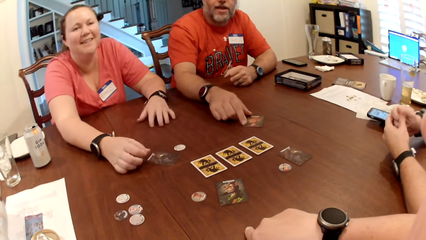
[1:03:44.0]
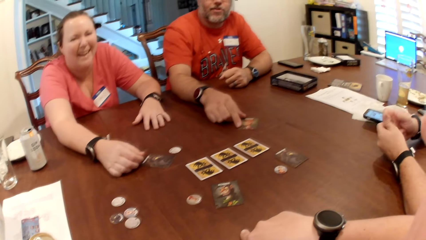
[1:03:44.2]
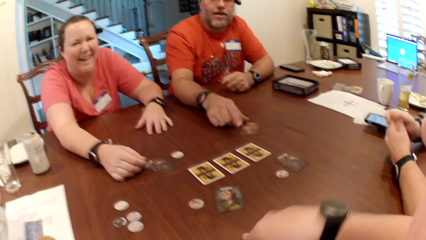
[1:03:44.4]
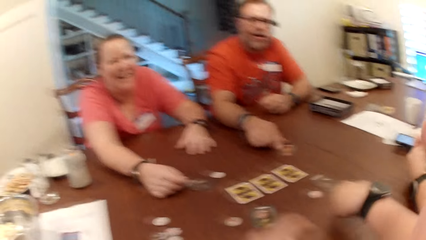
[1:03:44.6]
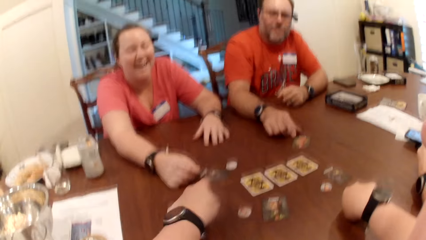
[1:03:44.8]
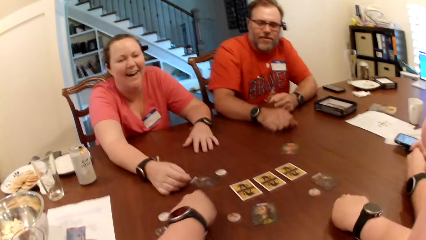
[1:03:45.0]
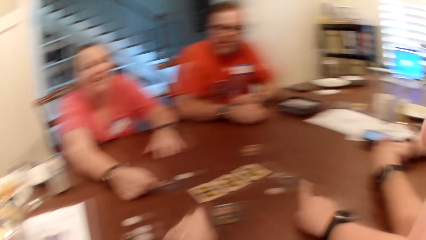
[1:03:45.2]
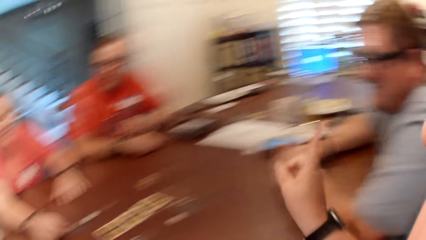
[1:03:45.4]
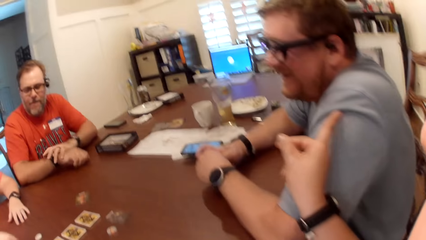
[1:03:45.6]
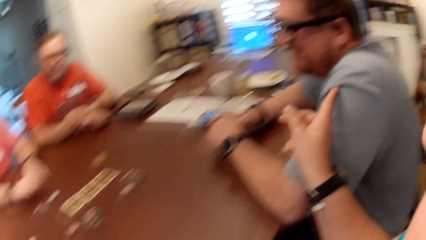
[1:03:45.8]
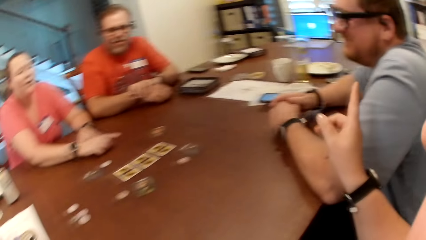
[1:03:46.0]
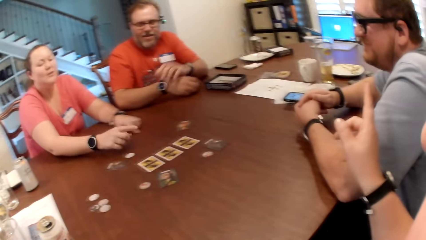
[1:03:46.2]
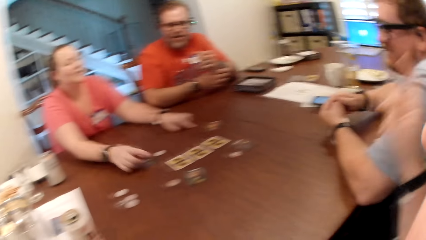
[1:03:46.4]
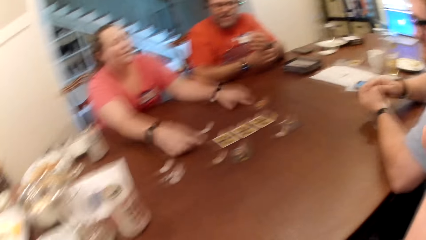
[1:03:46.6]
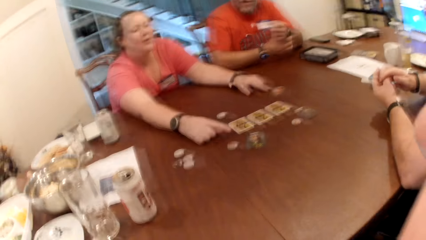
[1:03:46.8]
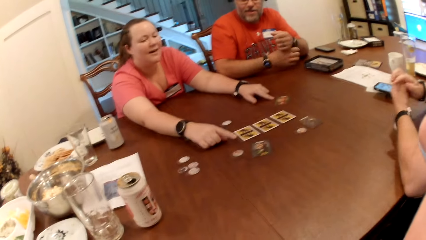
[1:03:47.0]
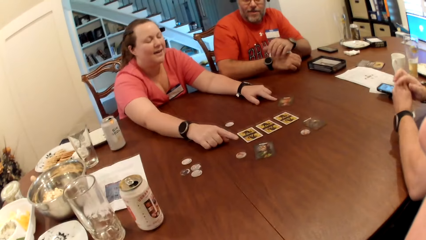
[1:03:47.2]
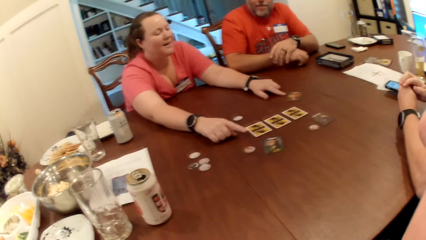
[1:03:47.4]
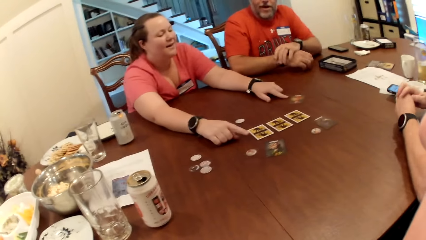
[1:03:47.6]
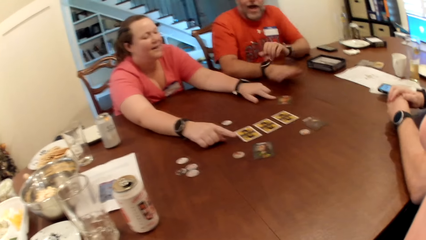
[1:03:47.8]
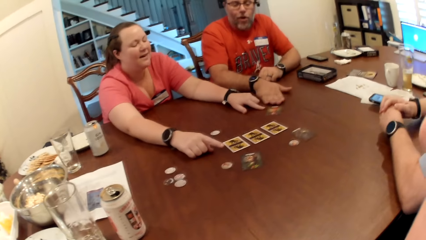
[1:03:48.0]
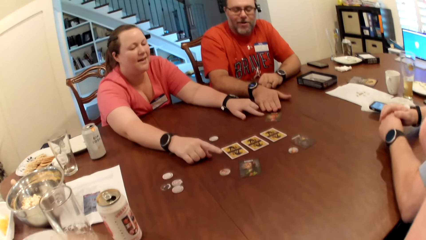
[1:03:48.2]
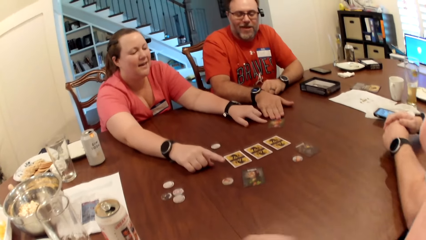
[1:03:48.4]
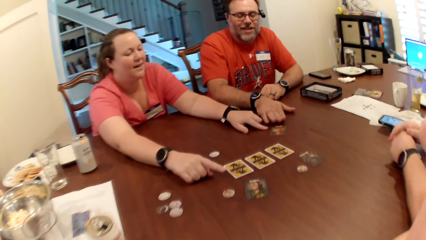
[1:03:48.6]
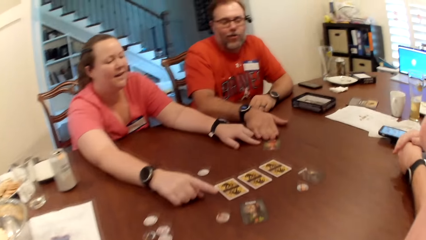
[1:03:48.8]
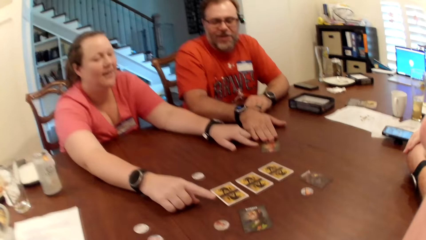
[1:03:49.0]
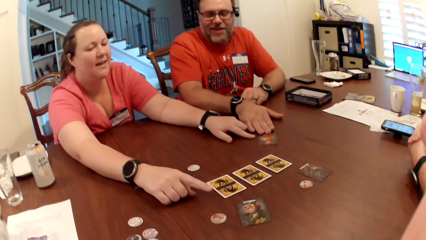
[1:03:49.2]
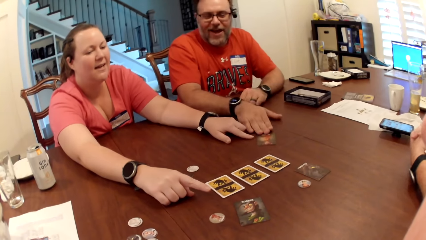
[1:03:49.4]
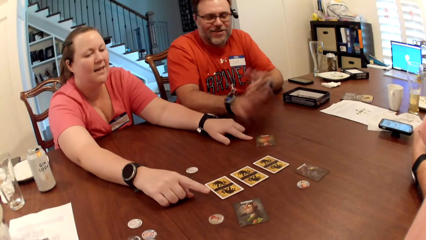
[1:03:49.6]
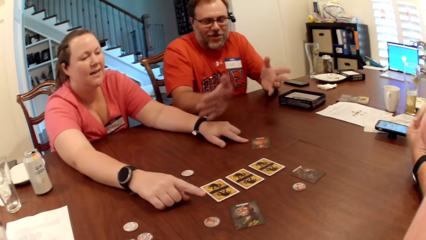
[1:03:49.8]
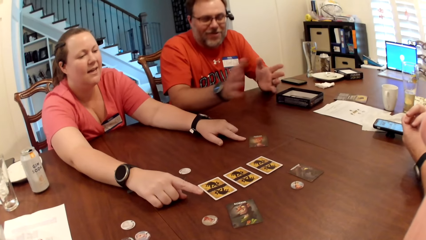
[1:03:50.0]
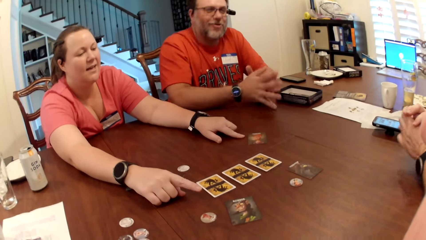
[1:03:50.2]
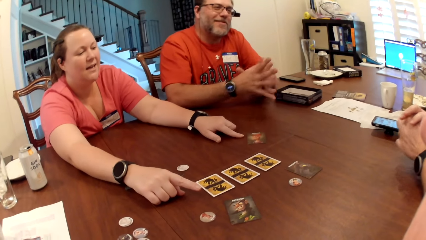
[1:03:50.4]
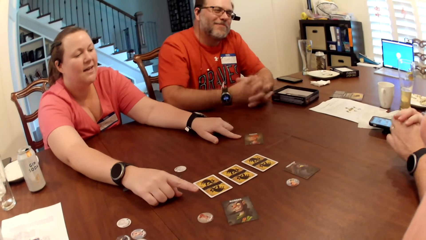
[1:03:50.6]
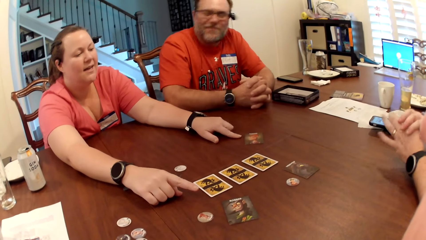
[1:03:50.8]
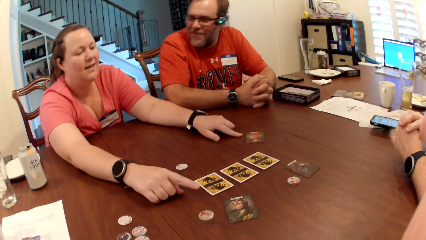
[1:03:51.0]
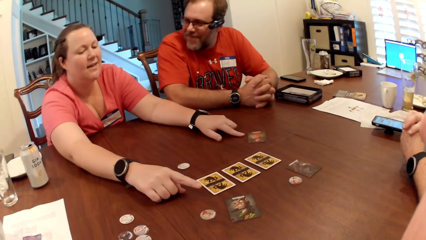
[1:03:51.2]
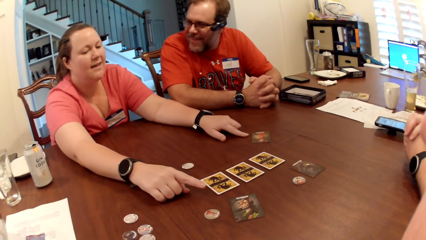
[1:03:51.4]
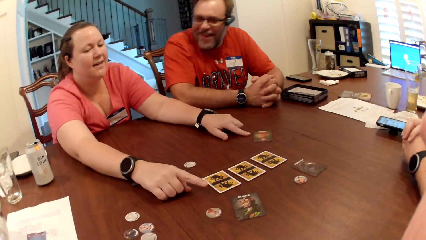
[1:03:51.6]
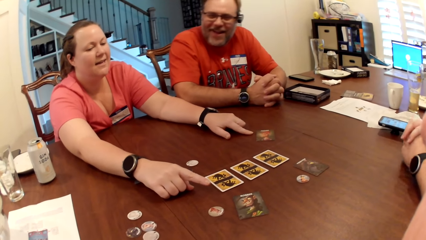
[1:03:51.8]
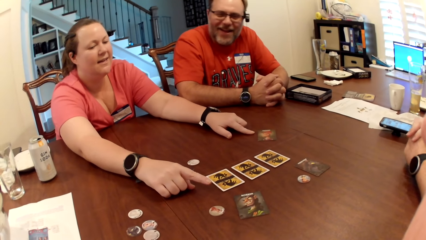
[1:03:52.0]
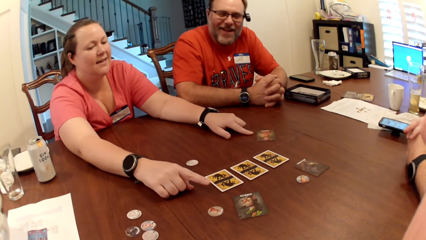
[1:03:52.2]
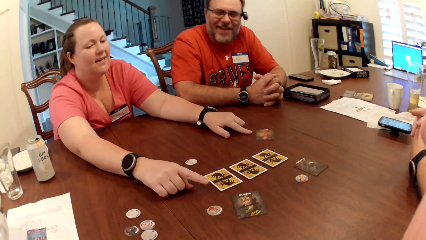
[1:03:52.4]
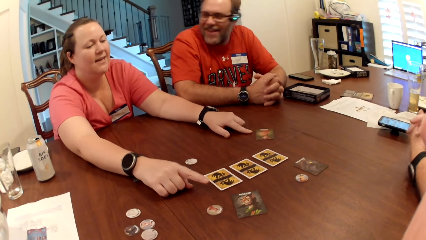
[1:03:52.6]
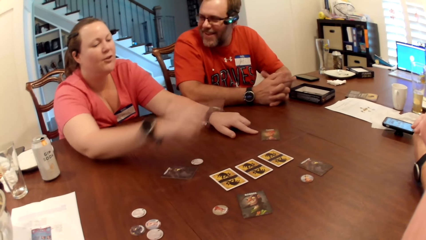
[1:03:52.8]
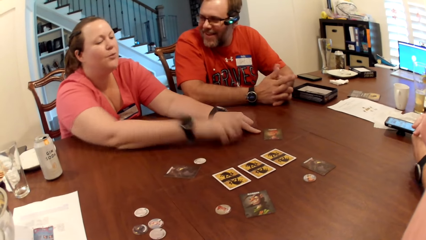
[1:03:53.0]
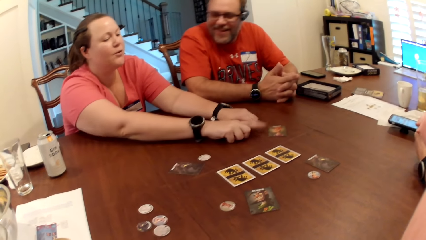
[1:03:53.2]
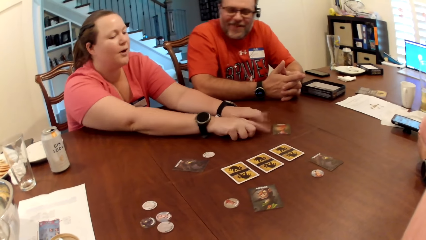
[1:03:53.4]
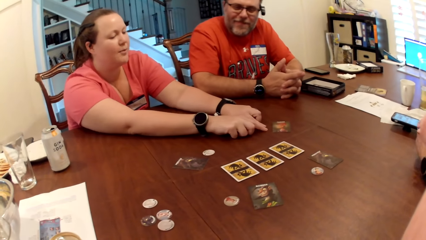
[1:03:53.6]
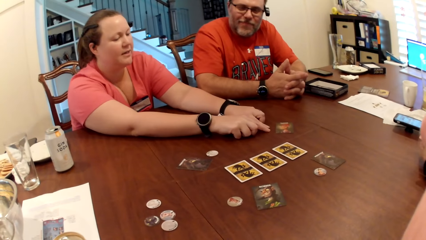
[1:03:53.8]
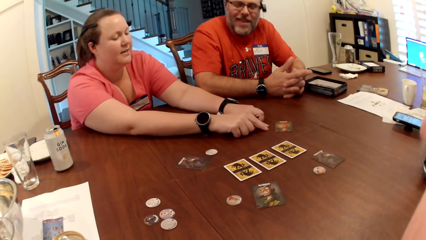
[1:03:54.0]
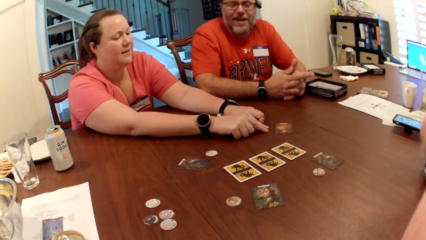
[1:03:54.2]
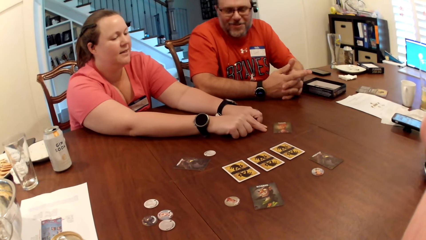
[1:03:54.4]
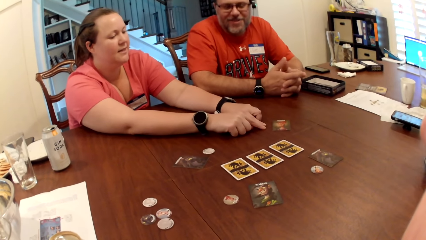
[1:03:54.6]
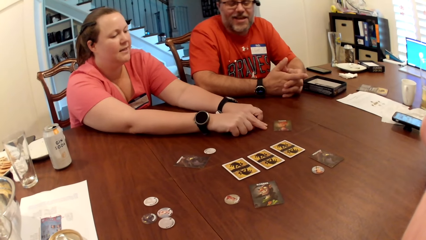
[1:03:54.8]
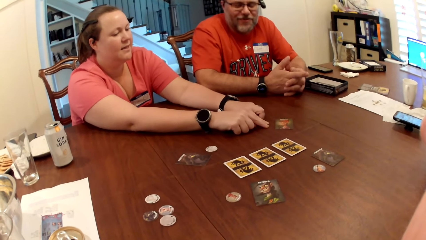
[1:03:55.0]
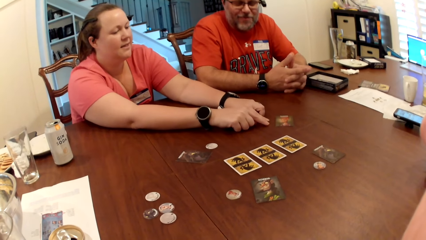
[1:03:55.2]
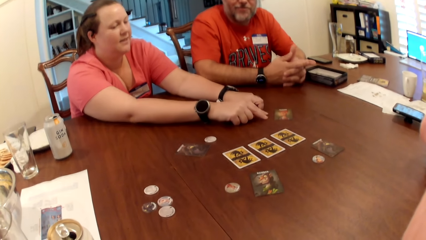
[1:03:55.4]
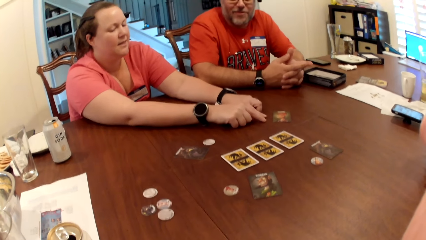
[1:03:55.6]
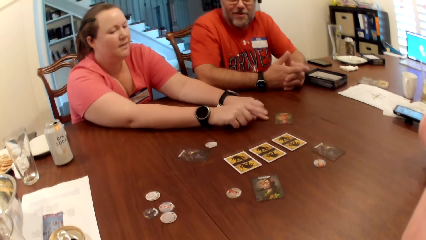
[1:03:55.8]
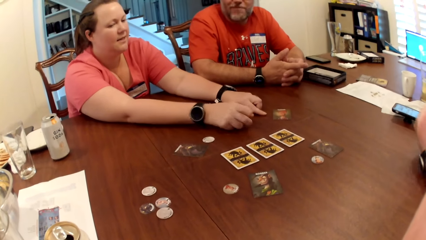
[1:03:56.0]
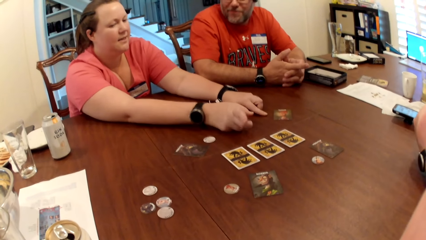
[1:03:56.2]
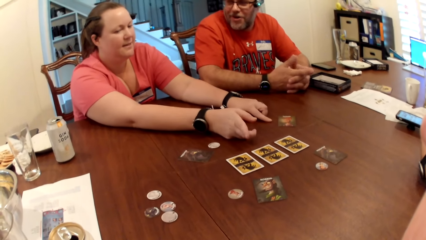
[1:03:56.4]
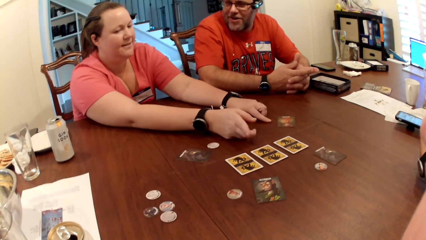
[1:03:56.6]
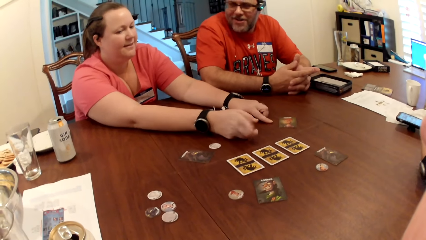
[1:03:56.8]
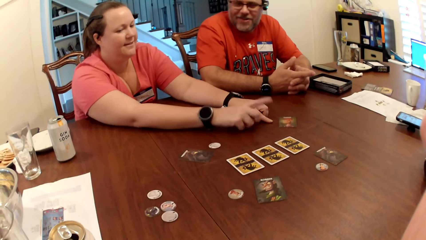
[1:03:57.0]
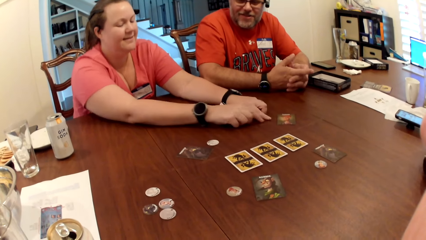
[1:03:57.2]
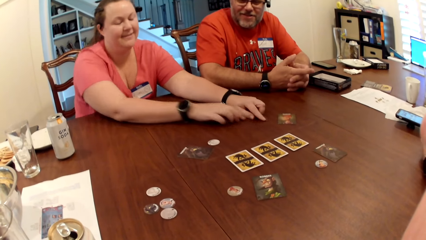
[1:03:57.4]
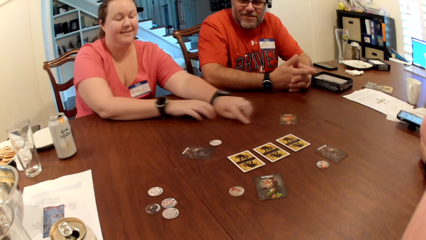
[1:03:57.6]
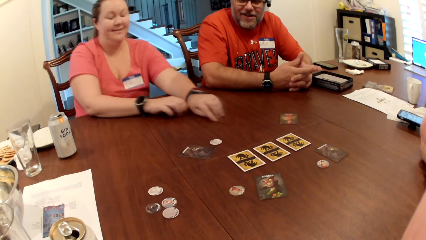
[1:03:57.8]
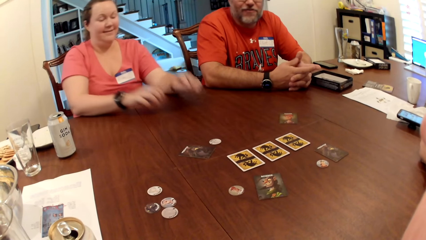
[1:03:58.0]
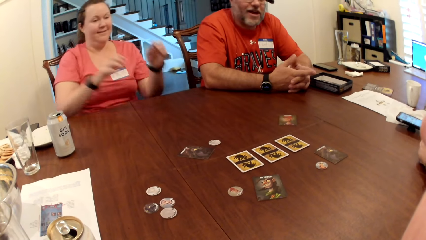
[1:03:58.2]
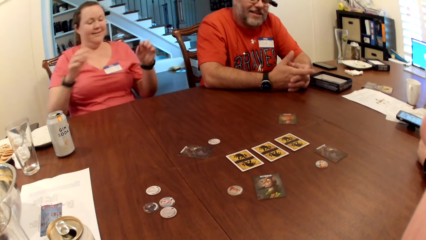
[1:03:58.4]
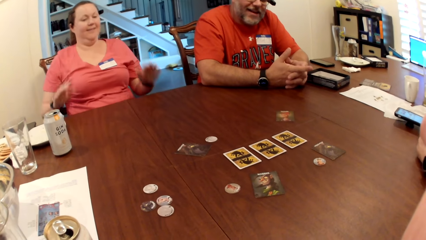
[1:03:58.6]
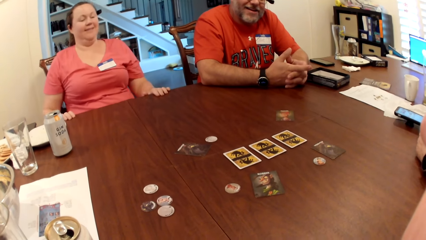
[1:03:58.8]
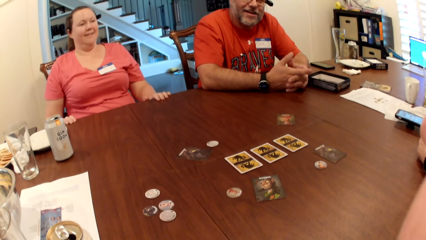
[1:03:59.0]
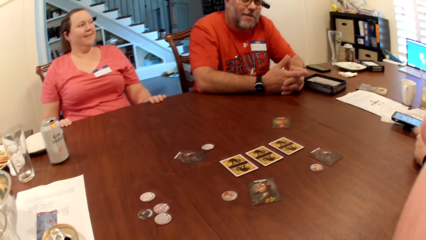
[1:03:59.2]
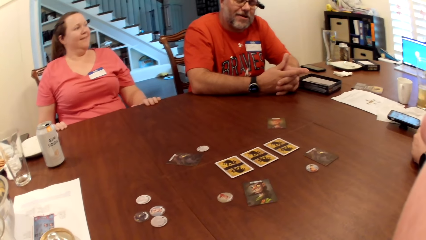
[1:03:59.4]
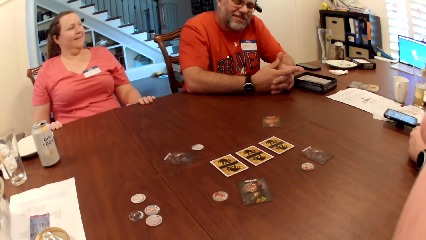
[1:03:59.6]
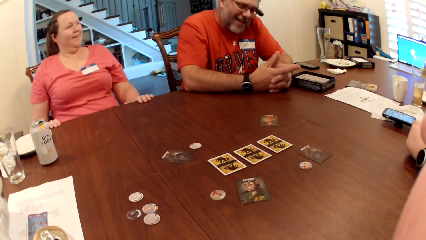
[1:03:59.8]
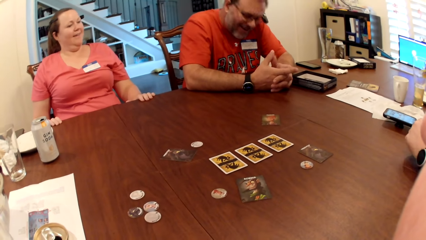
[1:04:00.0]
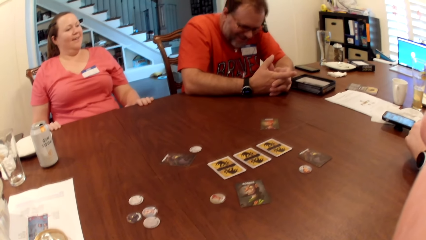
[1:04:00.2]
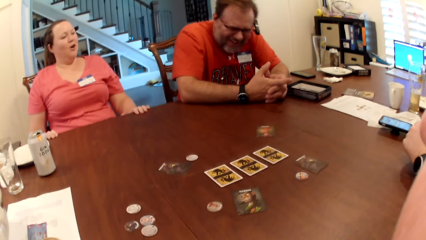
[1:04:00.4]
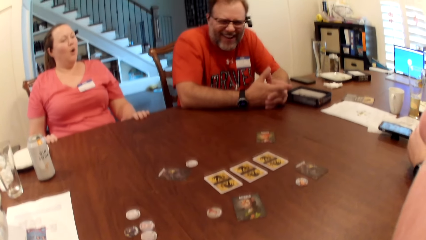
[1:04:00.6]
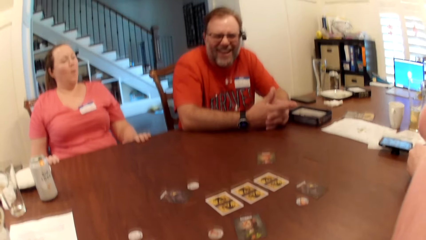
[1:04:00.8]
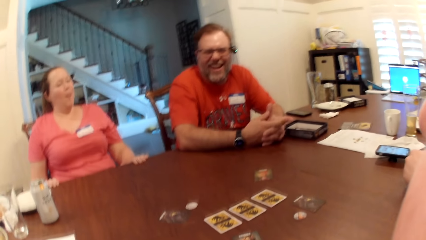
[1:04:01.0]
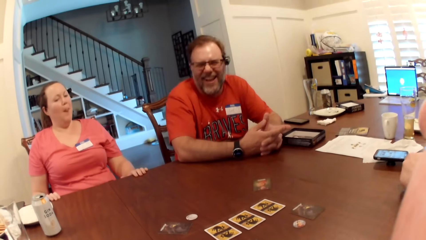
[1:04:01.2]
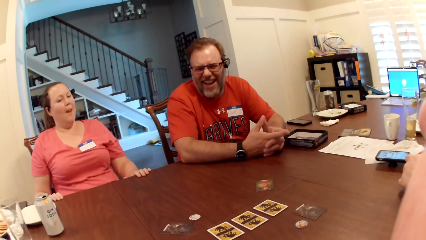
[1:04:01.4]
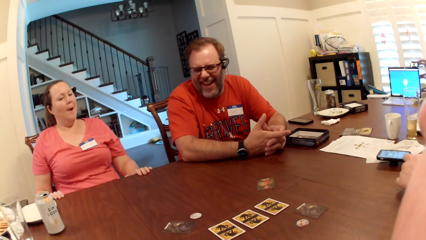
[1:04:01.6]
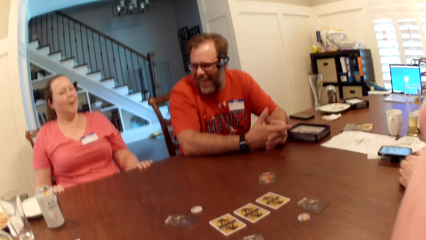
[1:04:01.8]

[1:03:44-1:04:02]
The camera wearer points to a card on the table. She converses with a man, another man and a lady. She points her right finger to the first man. She converses with the first man. A woman points to the cards on the table with her hands. Another man points to the card on the table with his right hand. The woman points to the card on the table with her hands. The woman holds the table with her hands.
